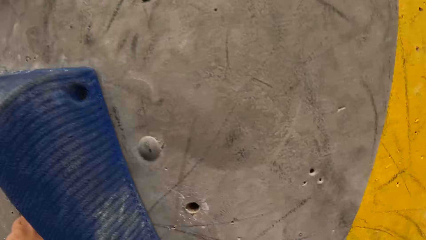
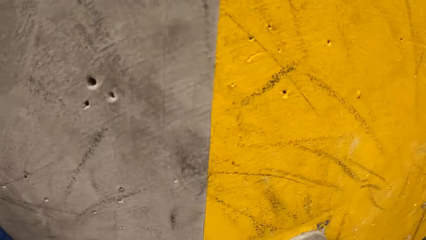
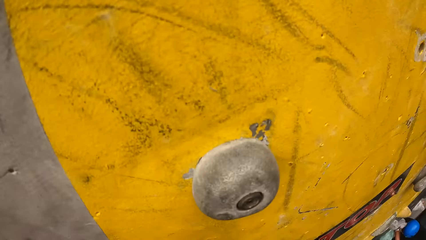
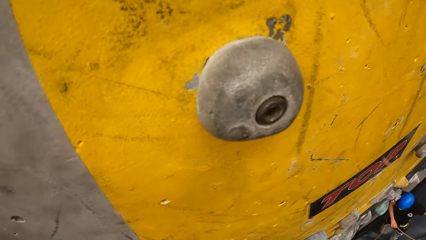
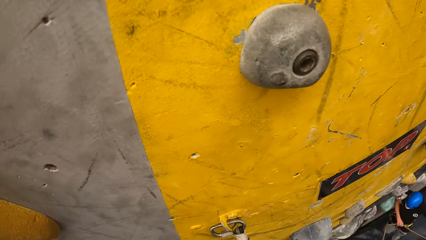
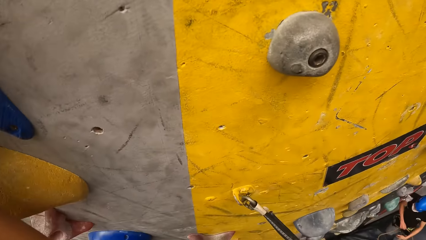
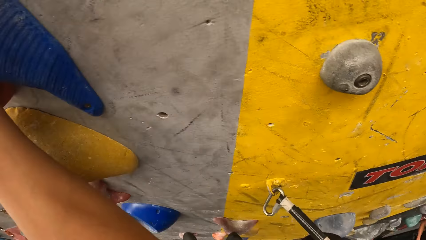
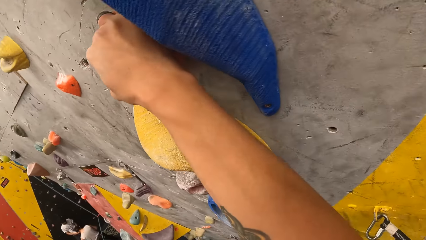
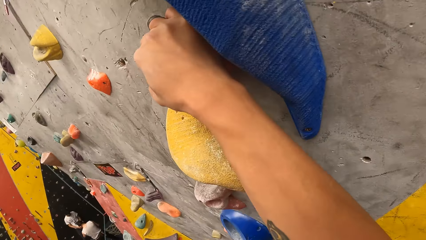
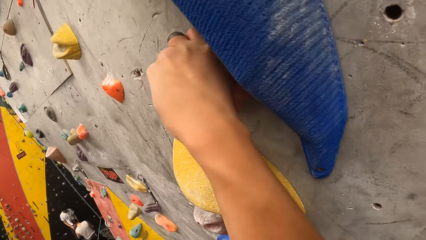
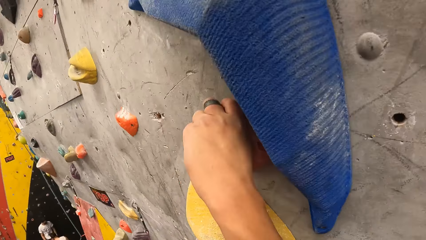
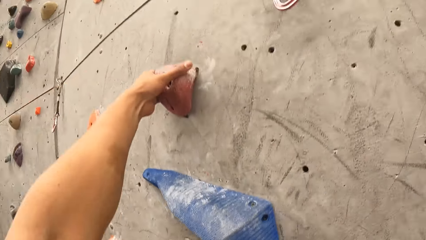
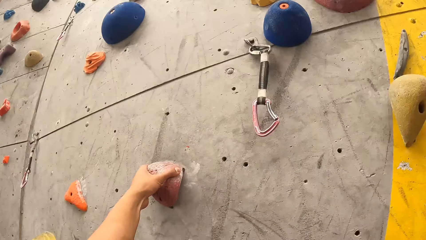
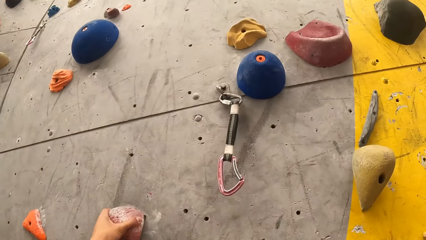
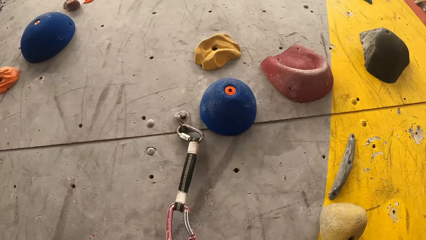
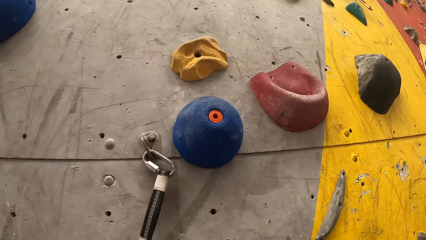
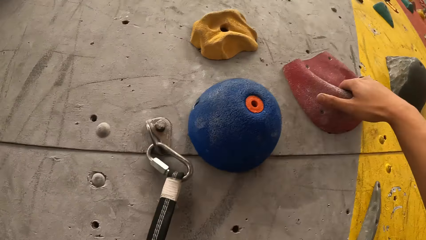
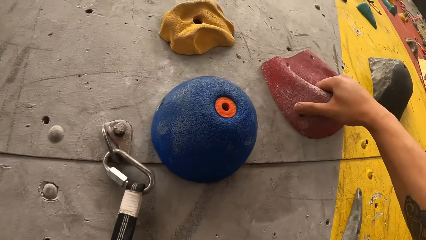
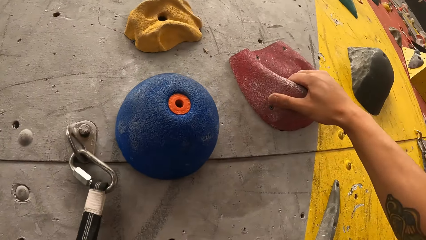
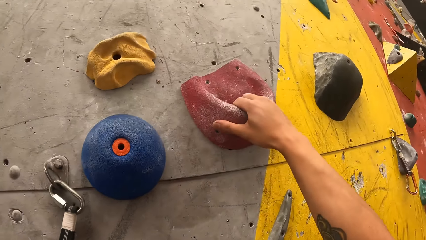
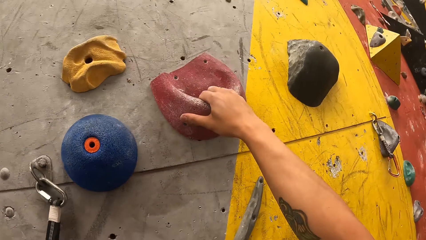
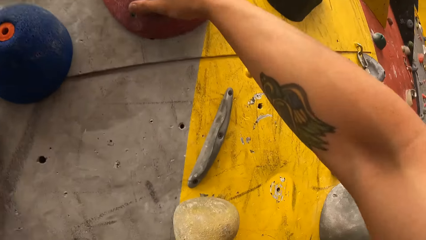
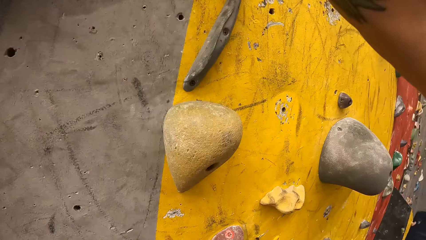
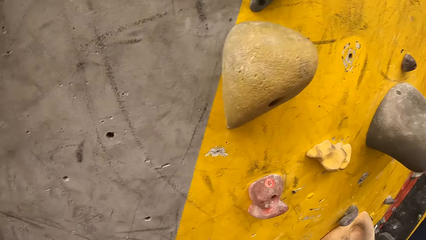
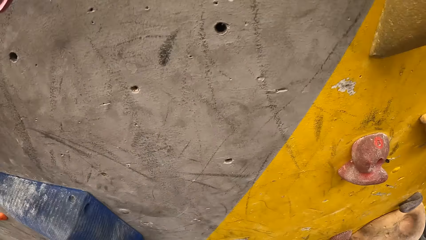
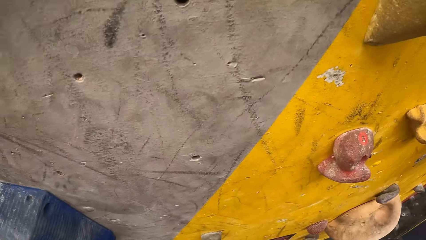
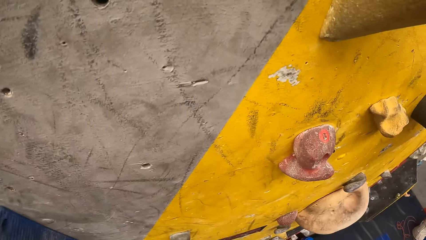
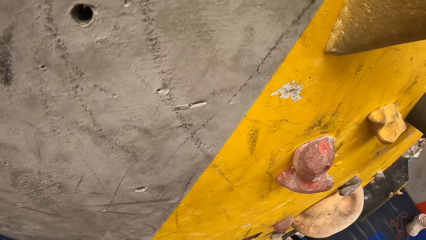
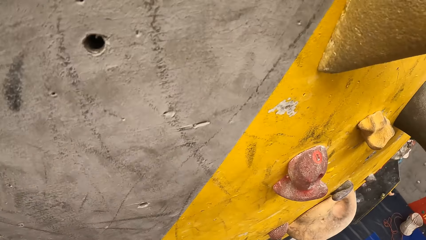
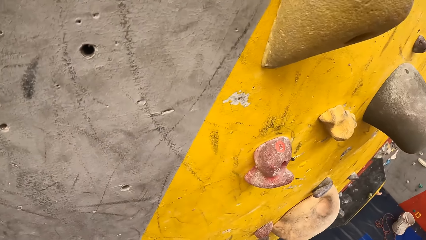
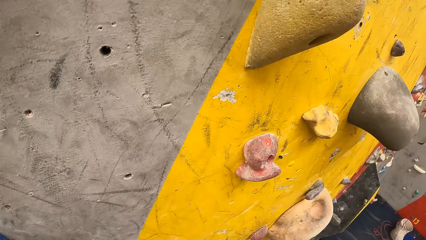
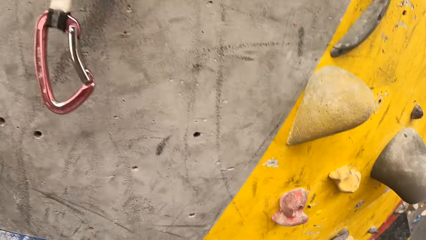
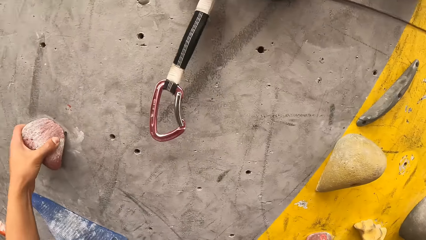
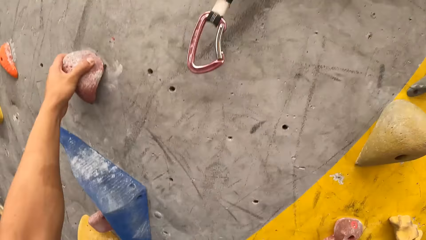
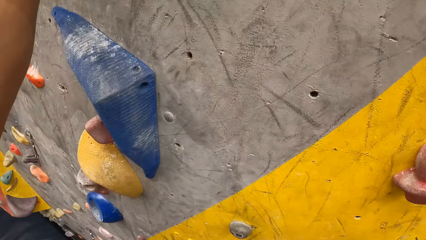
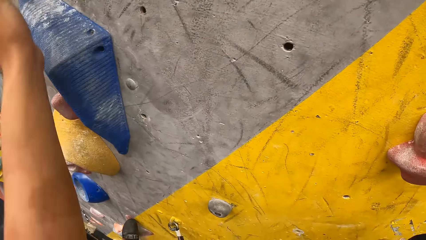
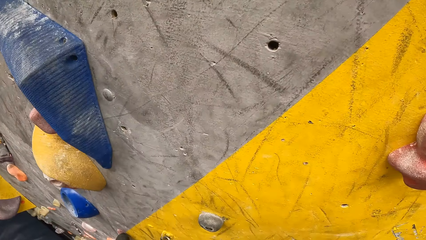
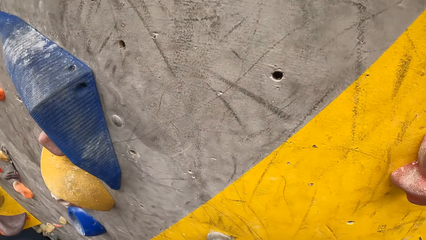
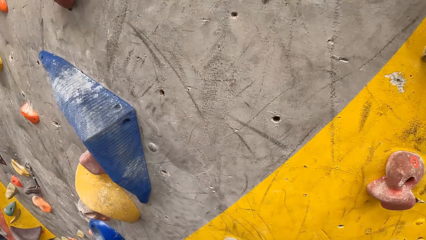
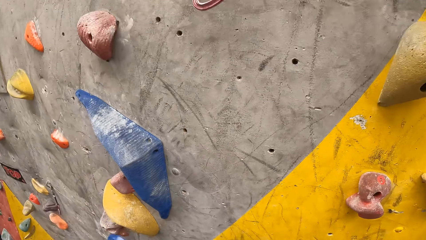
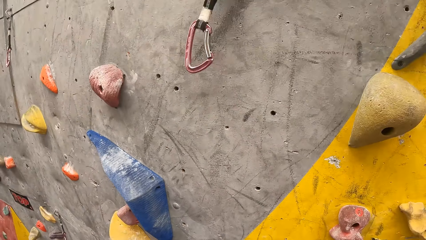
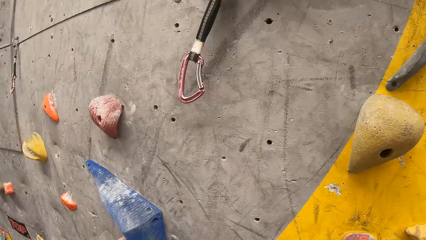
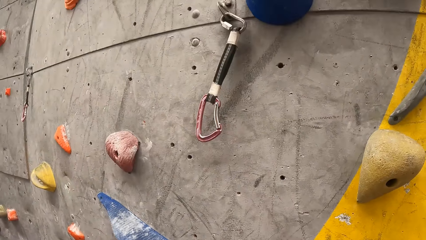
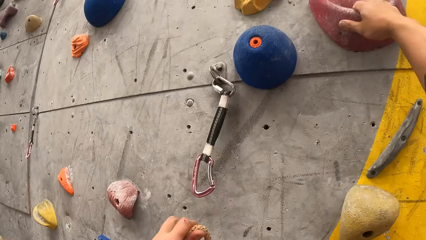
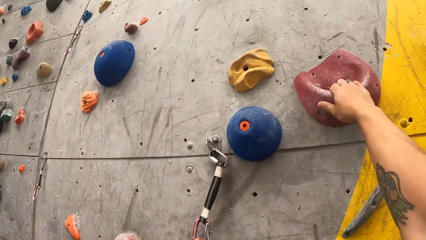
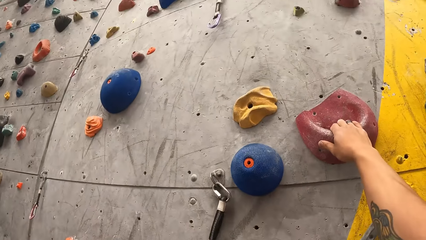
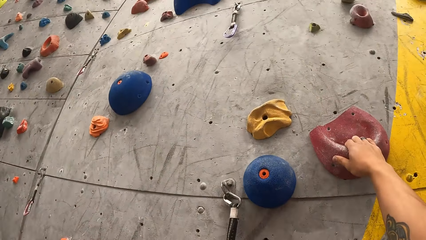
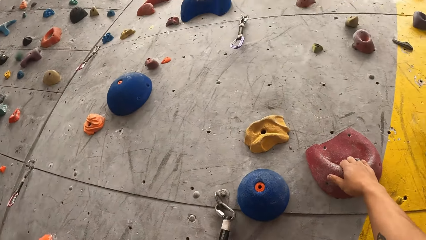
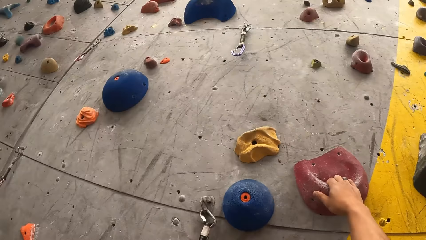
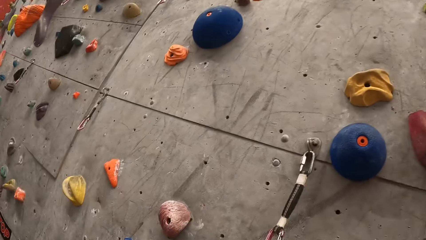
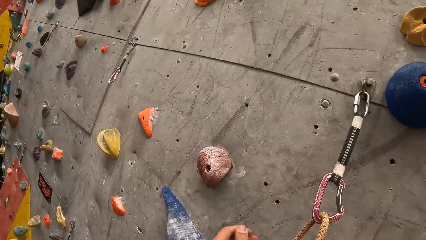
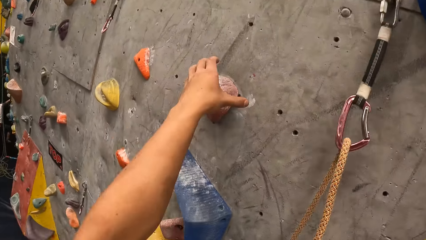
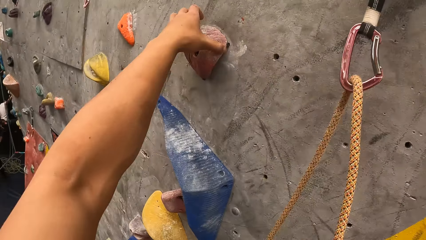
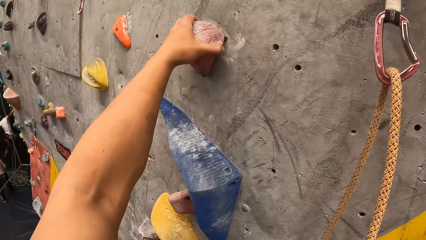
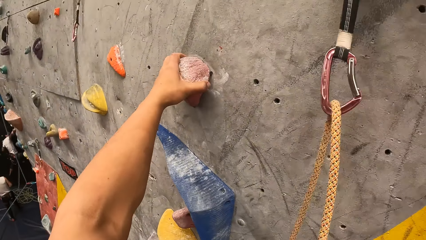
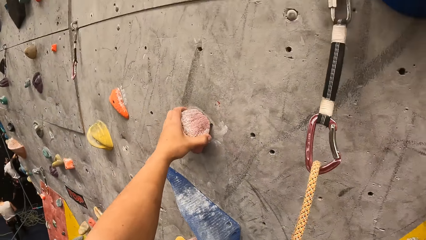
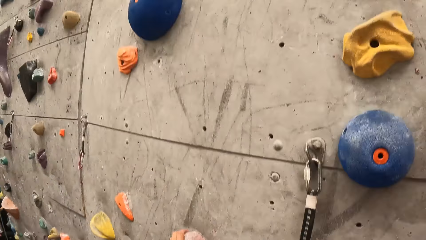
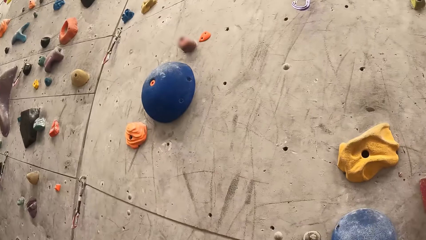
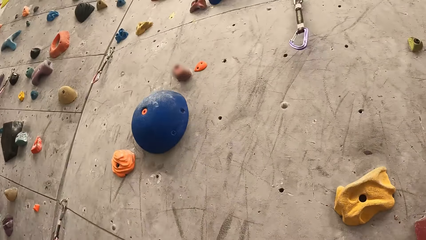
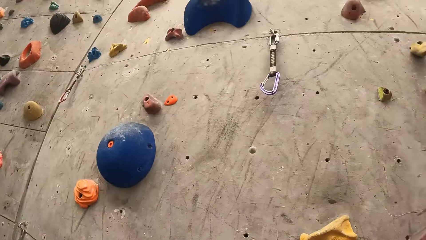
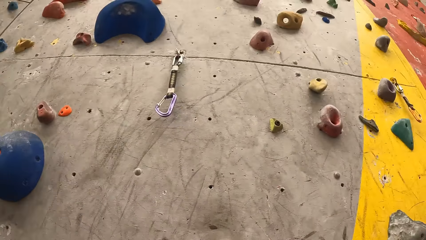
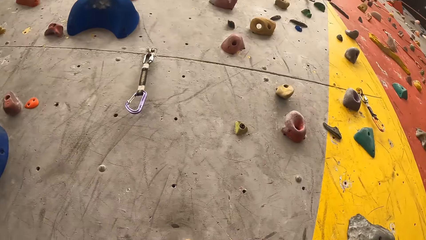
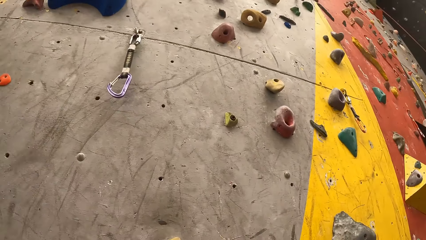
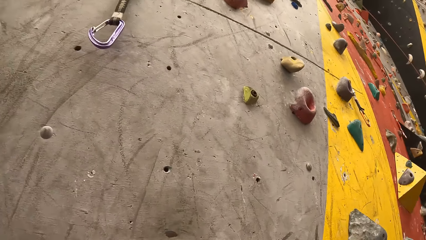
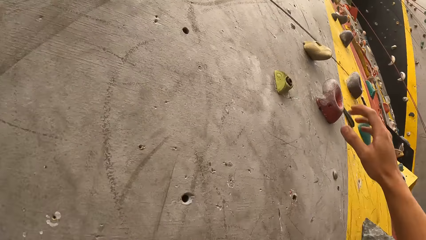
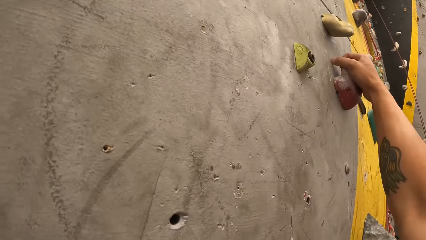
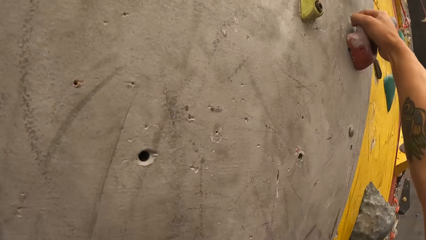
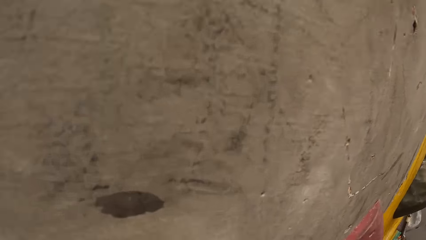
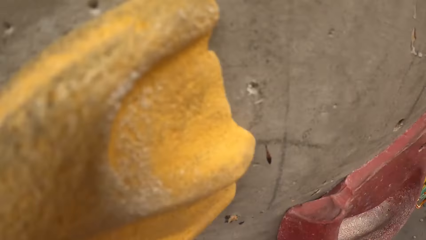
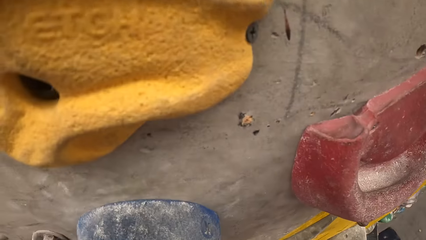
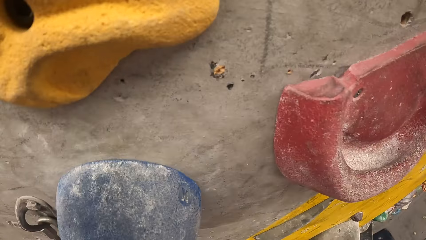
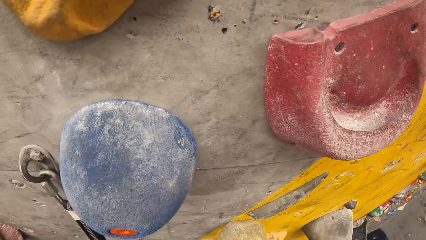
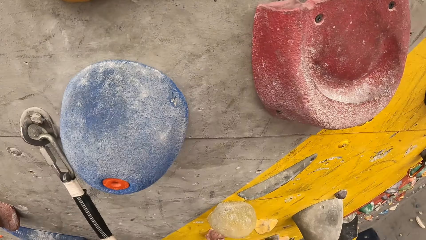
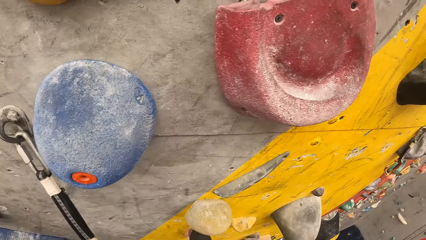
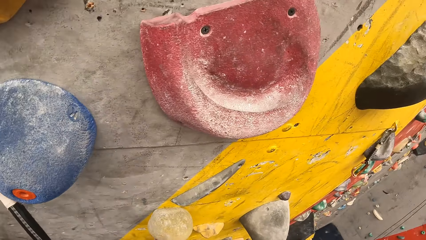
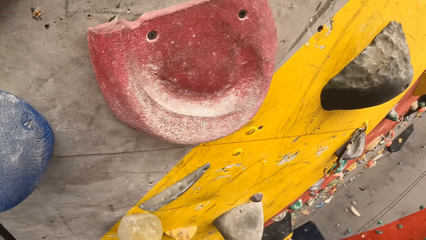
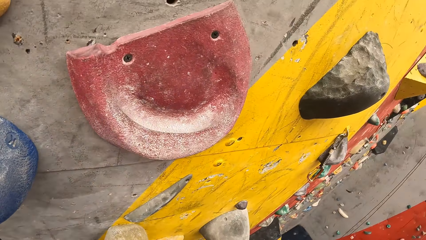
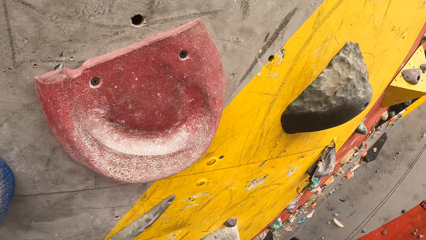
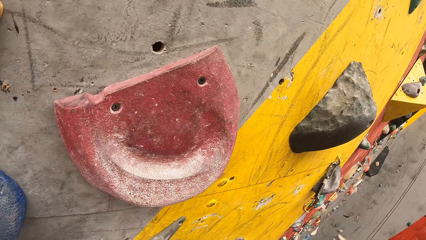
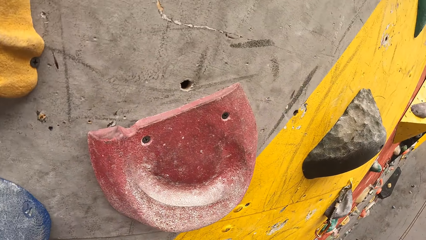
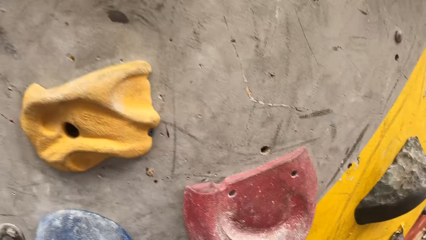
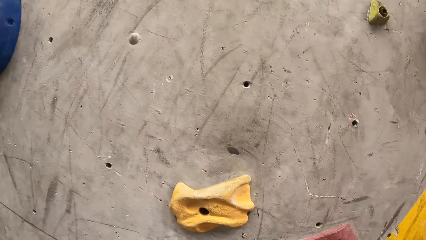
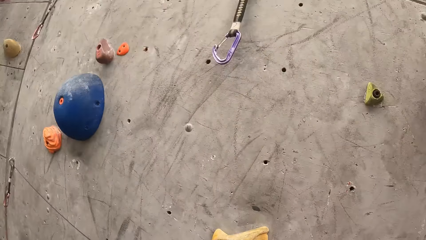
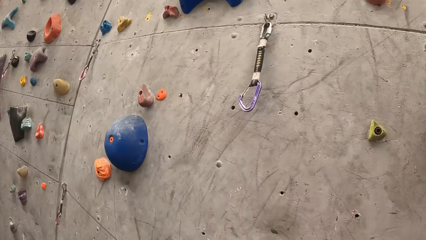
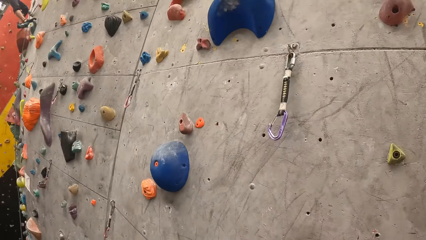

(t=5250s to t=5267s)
The camera wearer holds a climbing hold. They look around. They look around again. They climb a wall. They hold a climbing hold. They look down. They hold a climbing hold. They pick up a rope. They connect the rope to a quickdraw. They hold a climbing hold. They climb the wall. They hold a climbing hold. They look down.
